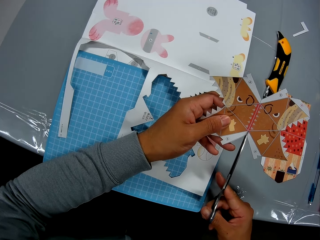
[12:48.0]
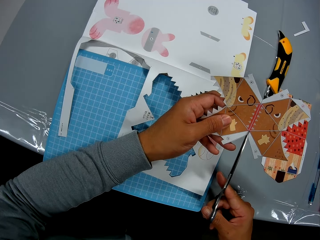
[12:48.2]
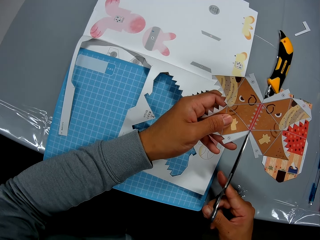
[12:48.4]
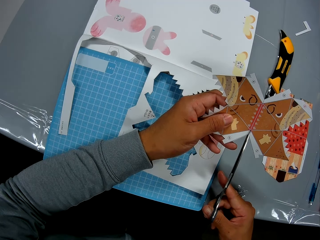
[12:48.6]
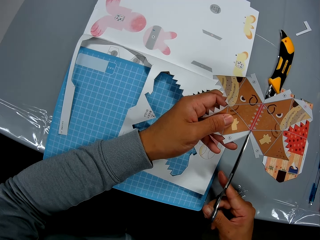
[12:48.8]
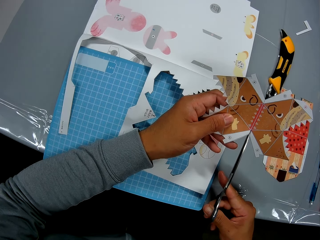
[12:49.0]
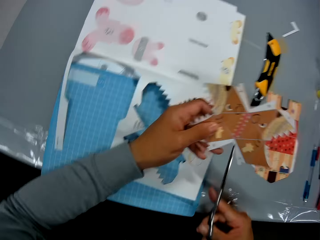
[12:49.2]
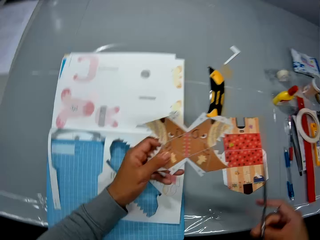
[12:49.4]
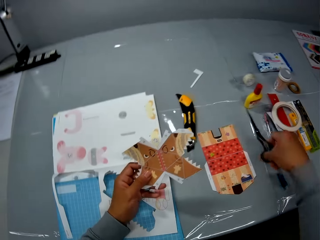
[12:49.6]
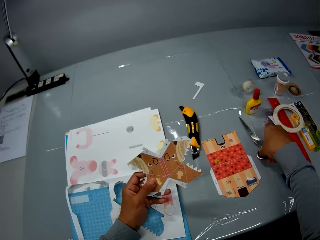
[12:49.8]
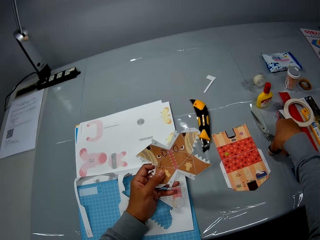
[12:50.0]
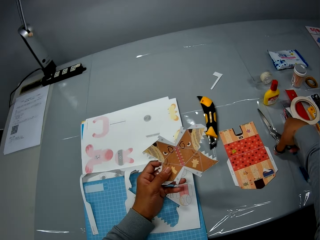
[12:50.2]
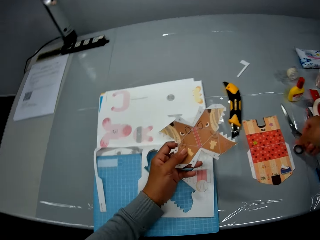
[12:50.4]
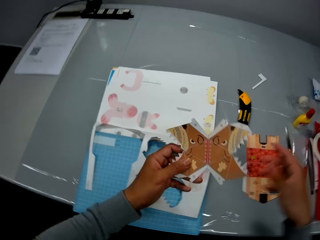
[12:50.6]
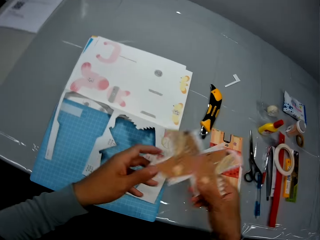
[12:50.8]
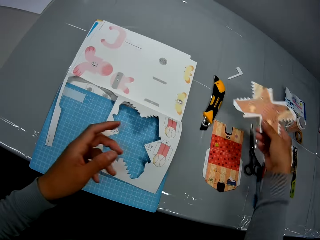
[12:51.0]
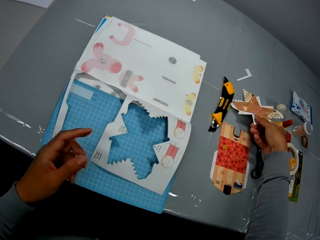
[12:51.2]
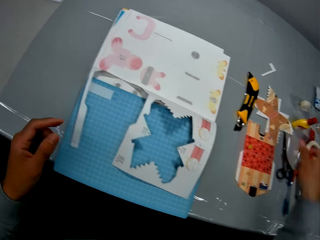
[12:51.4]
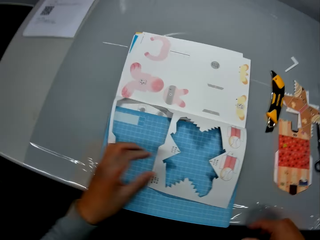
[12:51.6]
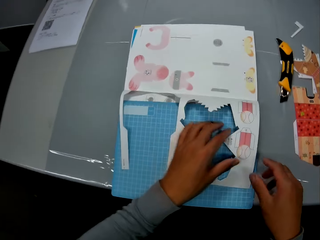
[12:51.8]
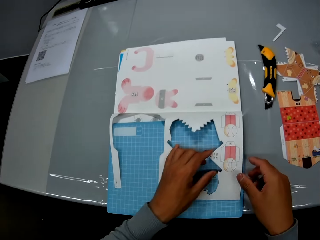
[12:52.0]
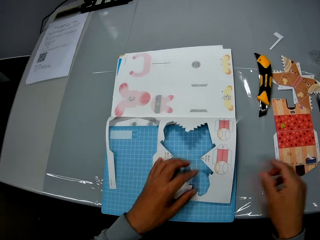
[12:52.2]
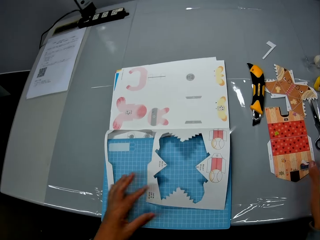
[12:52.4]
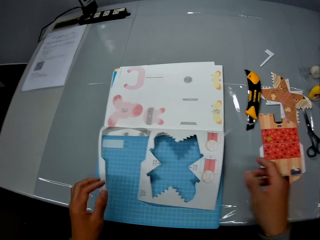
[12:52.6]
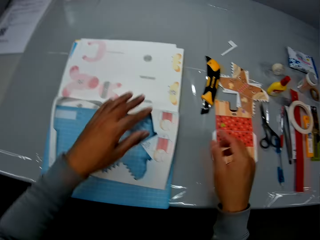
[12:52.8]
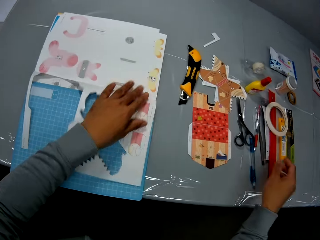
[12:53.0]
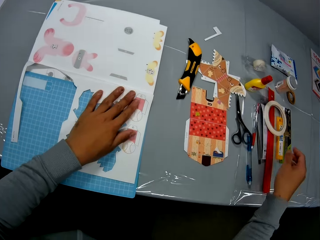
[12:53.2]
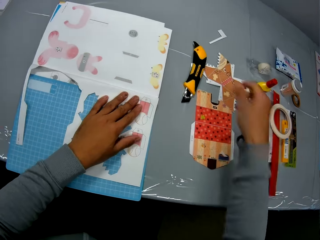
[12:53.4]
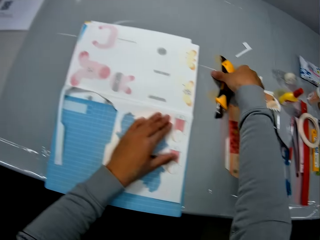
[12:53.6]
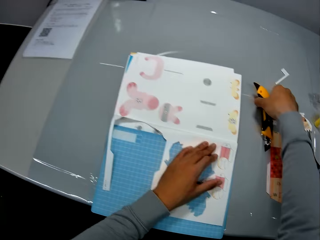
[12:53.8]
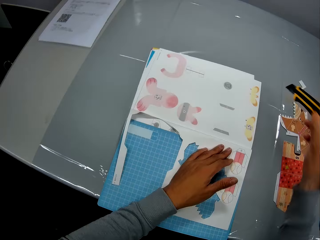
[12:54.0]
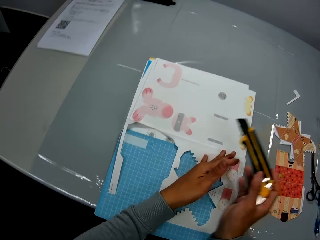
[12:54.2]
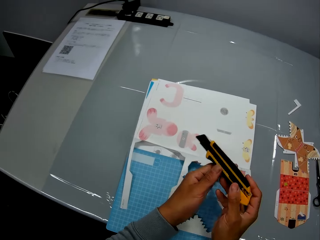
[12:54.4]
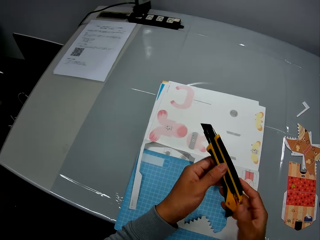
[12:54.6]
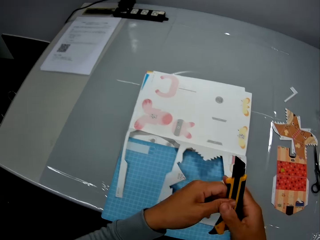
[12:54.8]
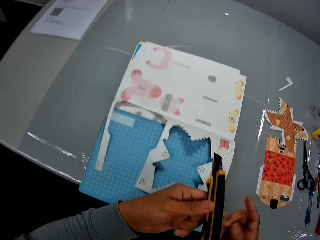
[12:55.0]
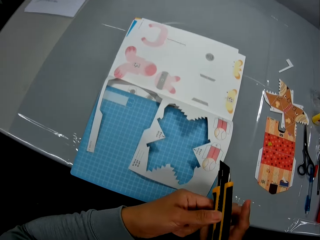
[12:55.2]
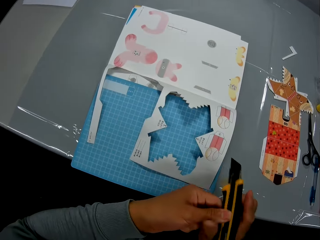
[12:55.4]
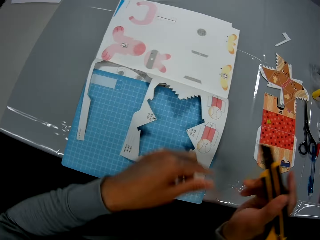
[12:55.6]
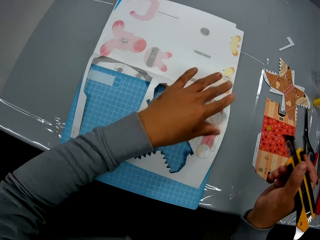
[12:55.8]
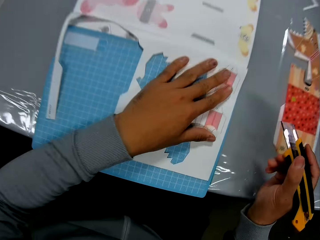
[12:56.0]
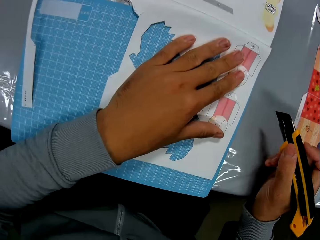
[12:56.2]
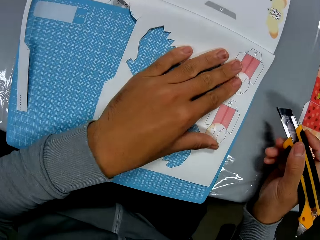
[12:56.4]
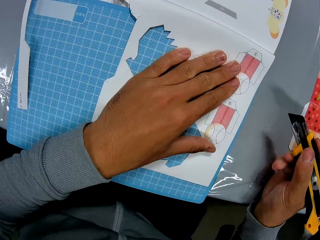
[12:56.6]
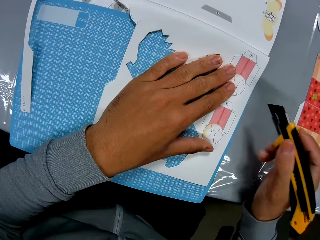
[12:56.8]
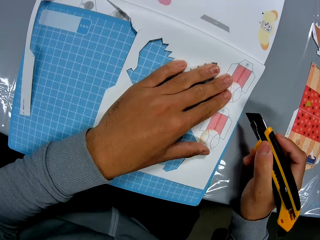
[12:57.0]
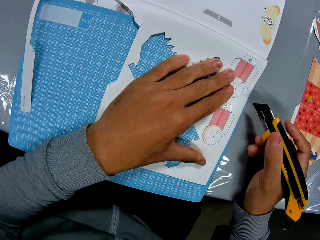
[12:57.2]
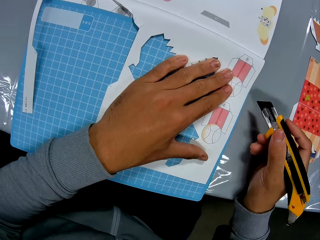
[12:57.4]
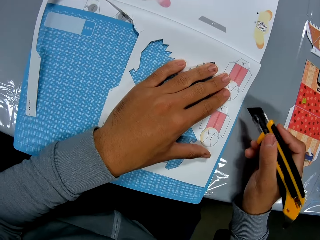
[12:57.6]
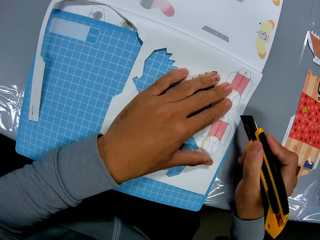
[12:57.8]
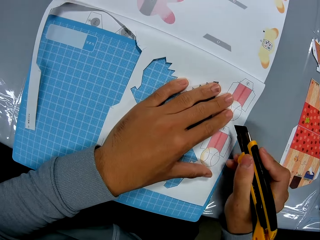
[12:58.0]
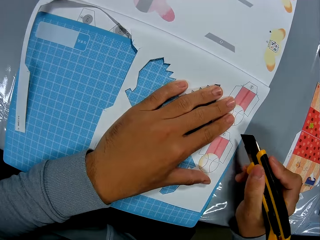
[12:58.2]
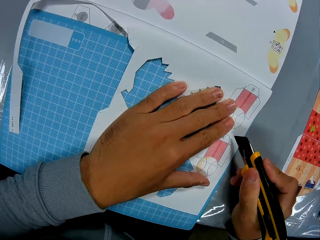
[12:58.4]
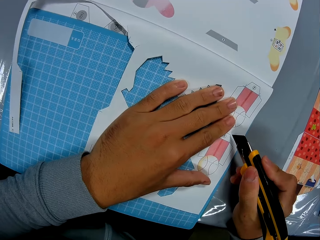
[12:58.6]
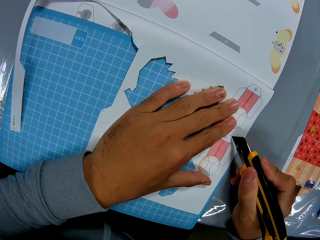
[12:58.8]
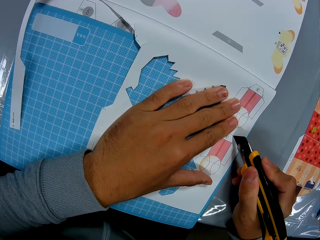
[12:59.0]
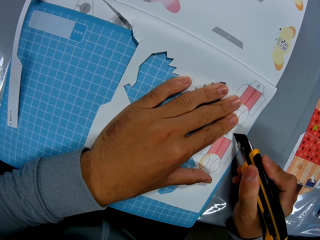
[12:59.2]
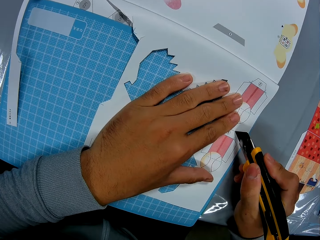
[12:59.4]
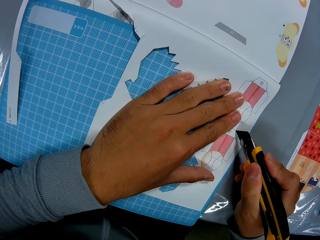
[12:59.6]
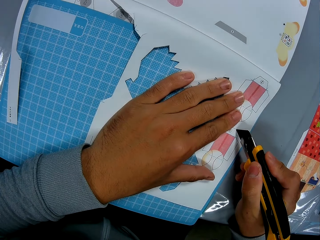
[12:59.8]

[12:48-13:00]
The camera wearer drops the pair of scissors on the table with his right hand. He passes the paper craft from his left hand to his right hand. He drops the paper craft on the table with his right hand. He touches the craft book with his left hand. He picks up the utility knife from the table with his right hand. He holds the utility knife. He adjusts the utility knife with his hands. He moves the utility knife towards the craft book. He cuts through the leaf of the craft book with the utility knife.

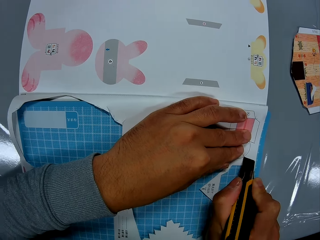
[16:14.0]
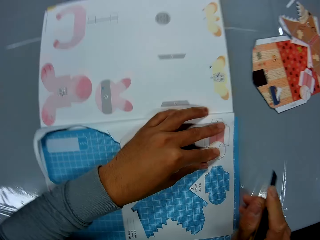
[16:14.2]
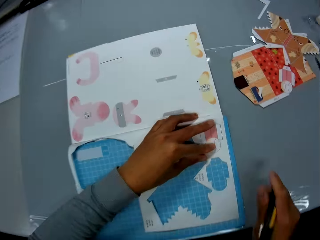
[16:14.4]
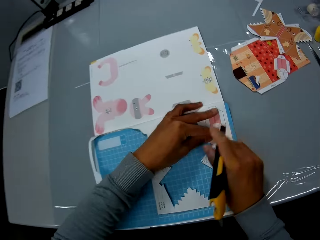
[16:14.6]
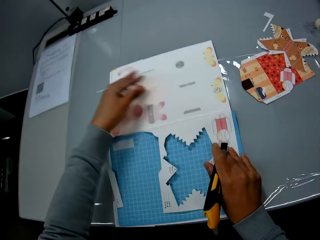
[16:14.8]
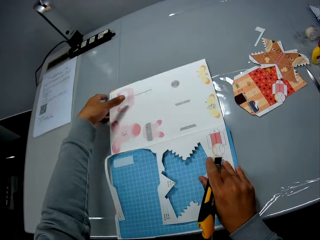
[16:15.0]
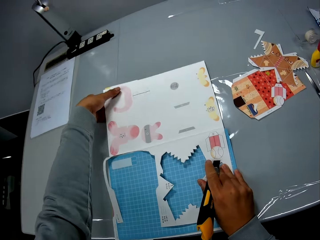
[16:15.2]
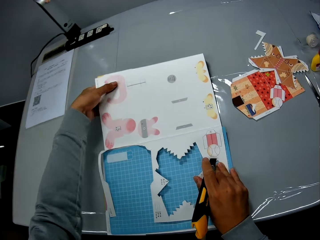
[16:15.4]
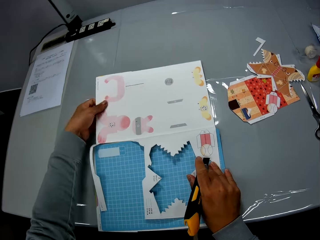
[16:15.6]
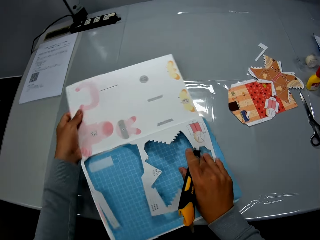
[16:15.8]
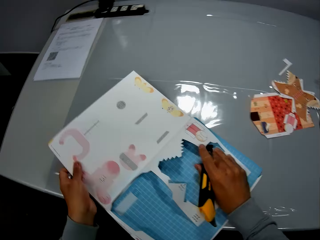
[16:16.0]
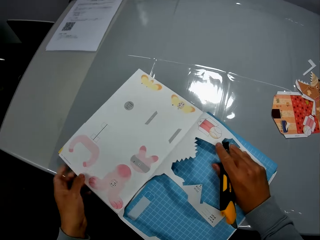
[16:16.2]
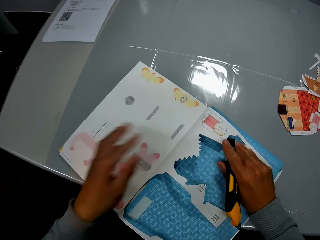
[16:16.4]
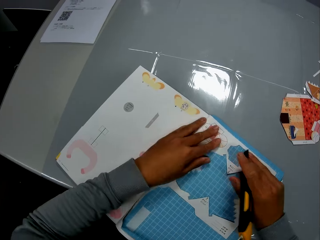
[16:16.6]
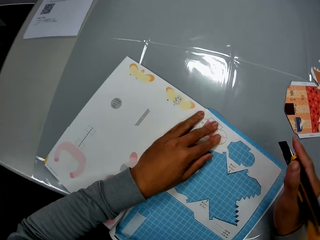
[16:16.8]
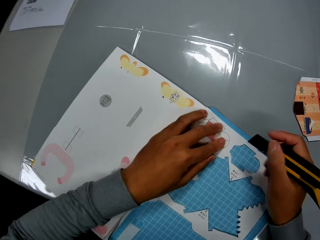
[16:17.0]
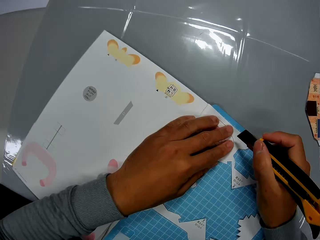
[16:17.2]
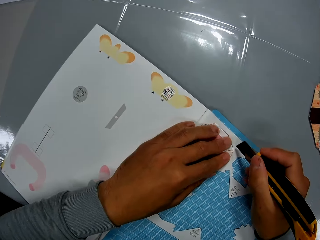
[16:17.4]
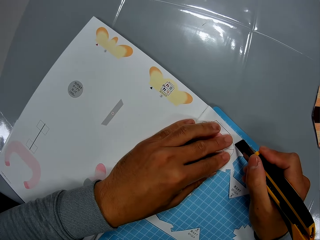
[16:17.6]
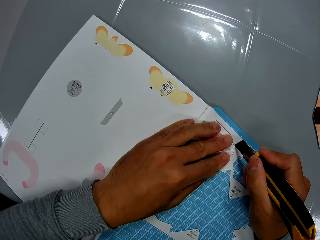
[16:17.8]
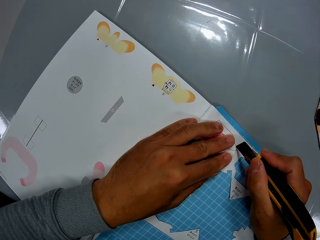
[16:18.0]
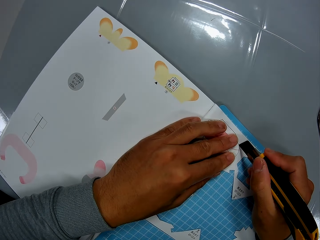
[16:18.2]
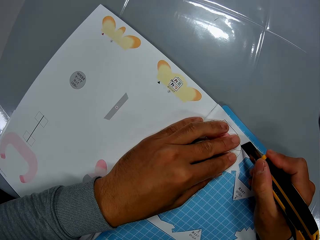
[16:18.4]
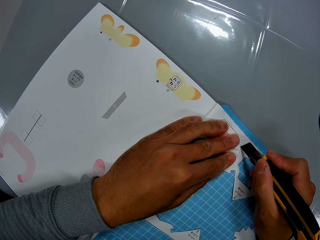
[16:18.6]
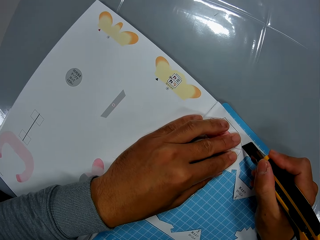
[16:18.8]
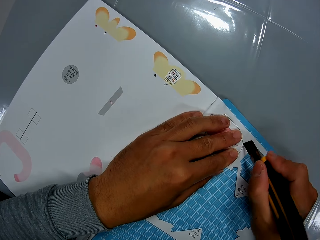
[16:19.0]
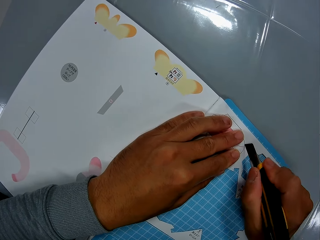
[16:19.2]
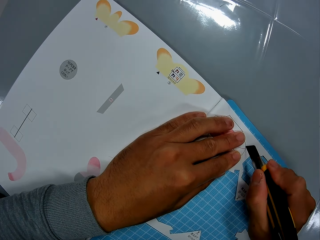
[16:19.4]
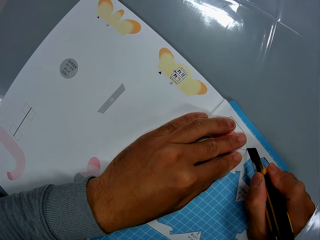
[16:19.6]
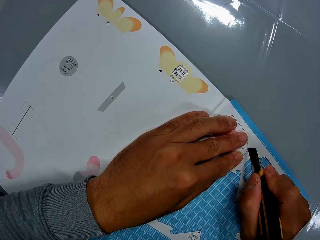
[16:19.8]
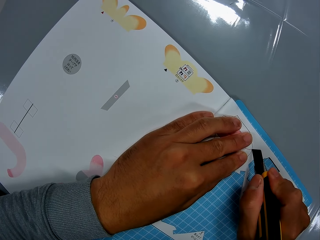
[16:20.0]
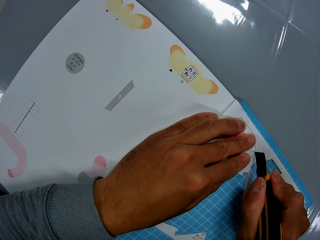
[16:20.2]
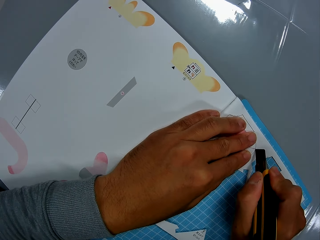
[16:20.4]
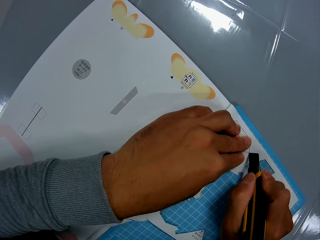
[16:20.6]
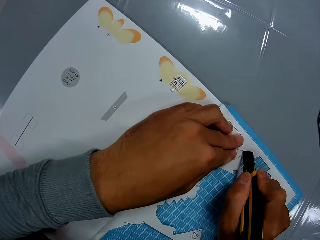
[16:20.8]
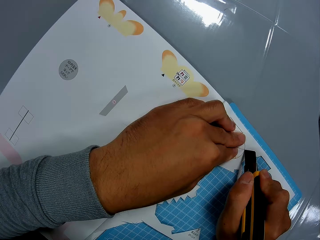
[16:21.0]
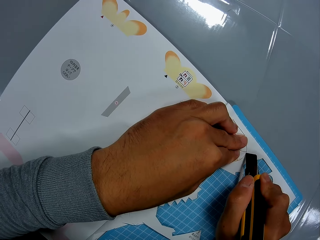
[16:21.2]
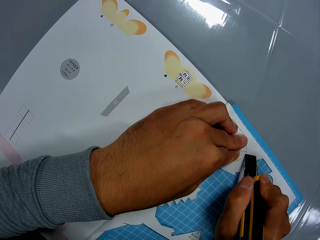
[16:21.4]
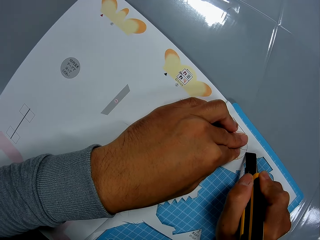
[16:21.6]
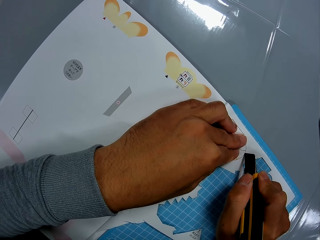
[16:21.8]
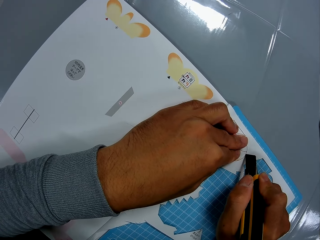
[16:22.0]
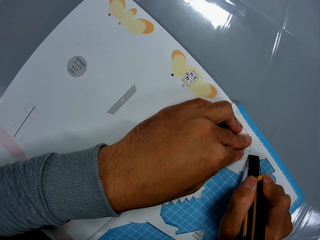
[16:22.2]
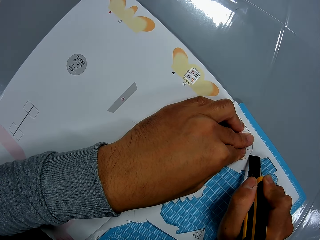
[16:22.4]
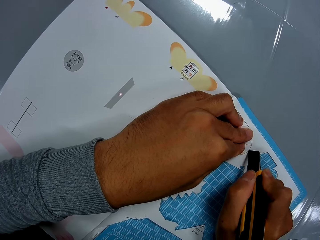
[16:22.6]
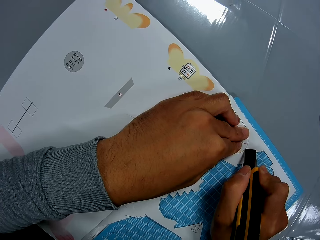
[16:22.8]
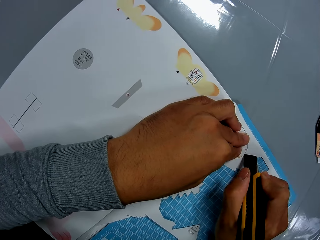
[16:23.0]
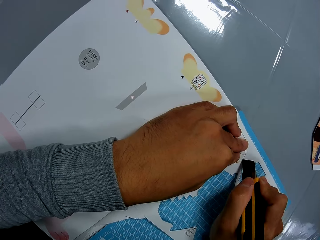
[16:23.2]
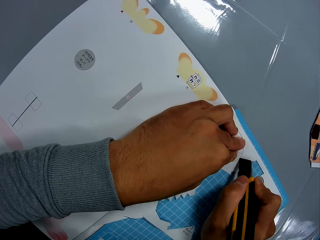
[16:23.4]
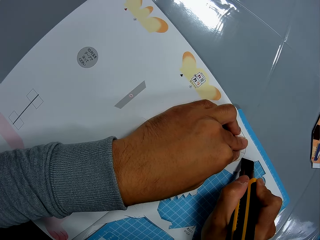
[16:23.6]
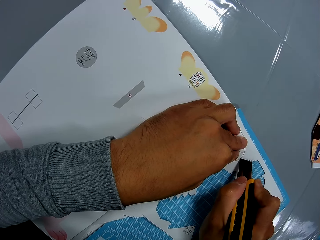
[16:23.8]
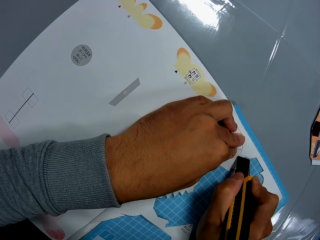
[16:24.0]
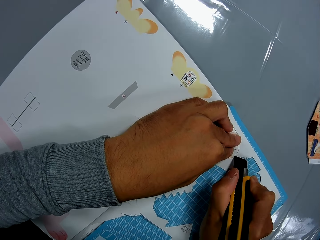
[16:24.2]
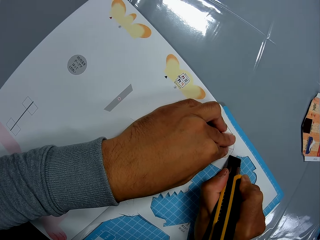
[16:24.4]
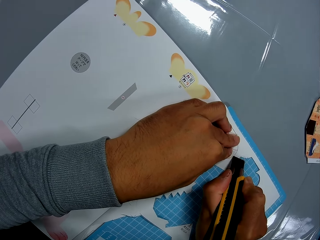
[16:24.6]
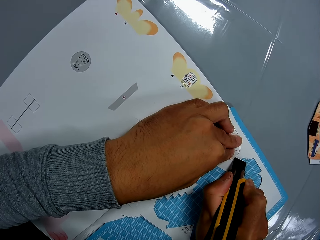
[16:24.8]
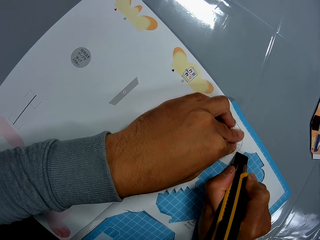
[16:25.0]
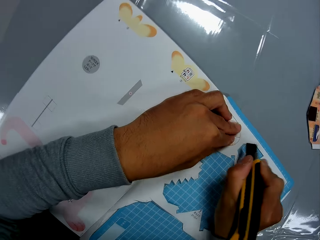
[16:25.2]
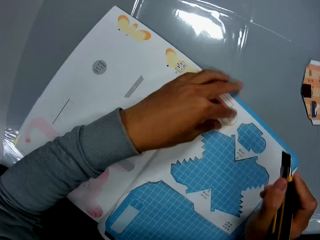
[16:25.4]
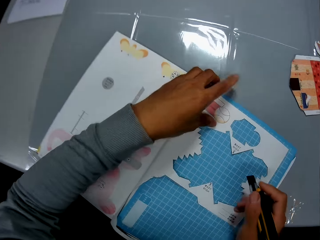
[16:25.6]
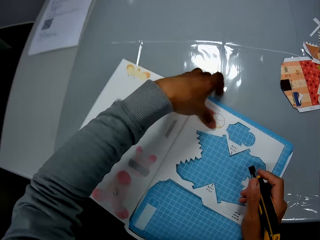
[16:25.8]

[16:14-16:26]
The camera wearer adjusts the craft book with his hands. He rotates the book. He cuts through the leaf of the craft book with the utility knife in his right hand.
